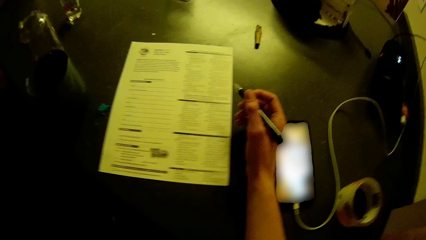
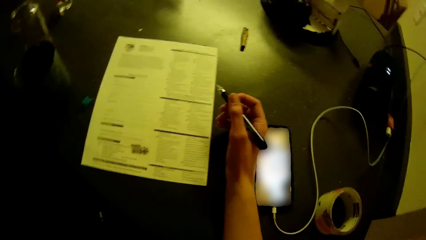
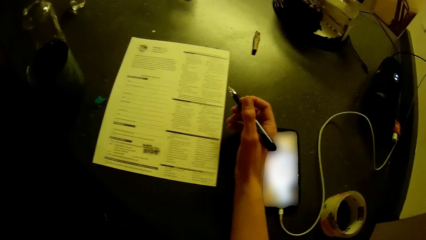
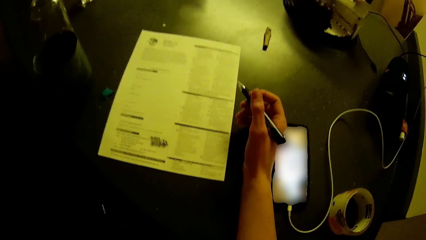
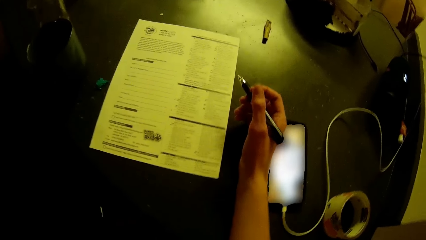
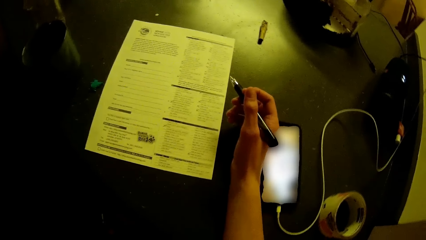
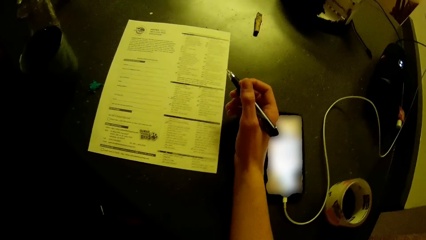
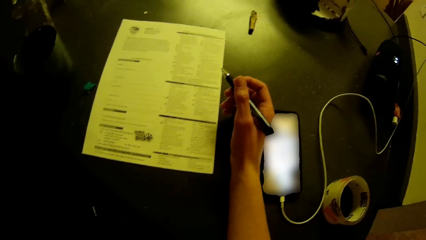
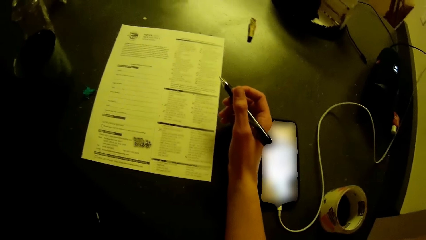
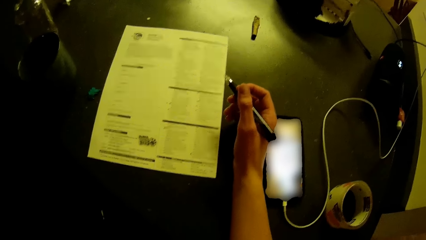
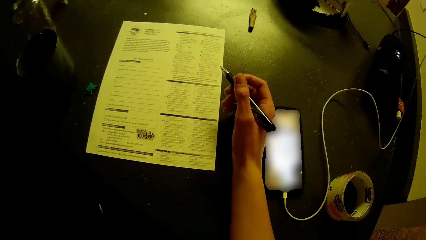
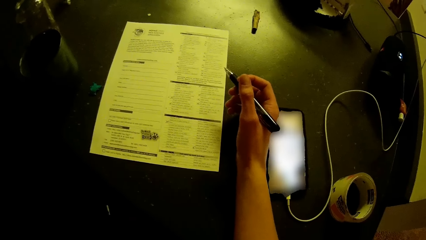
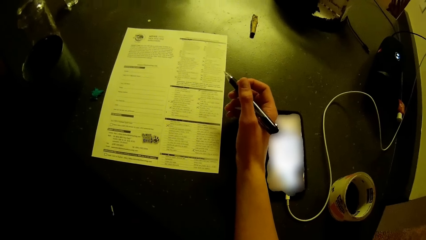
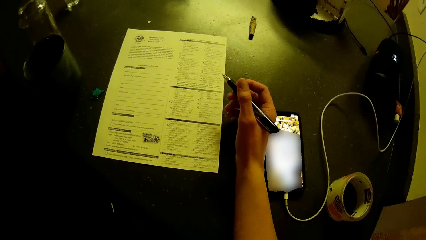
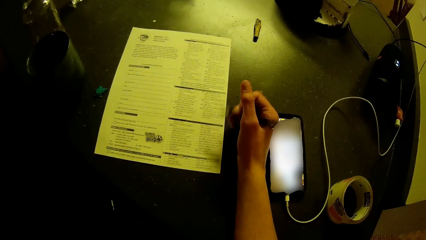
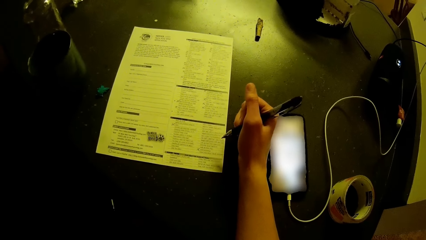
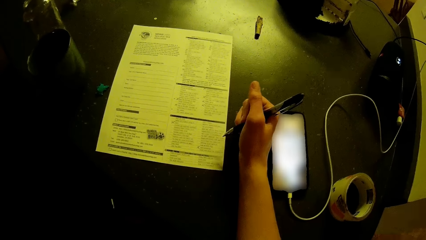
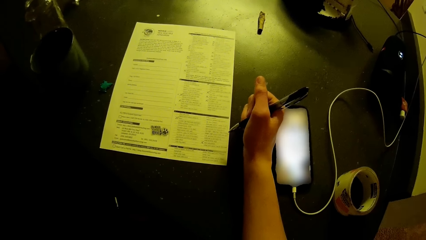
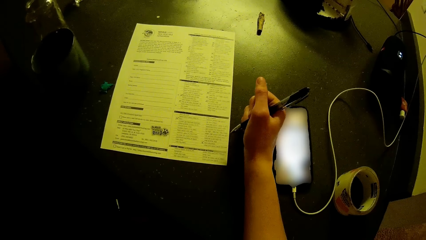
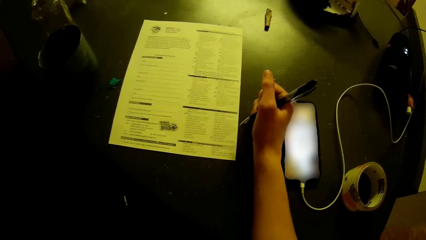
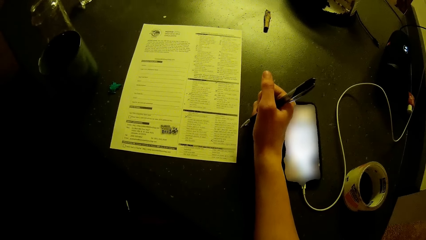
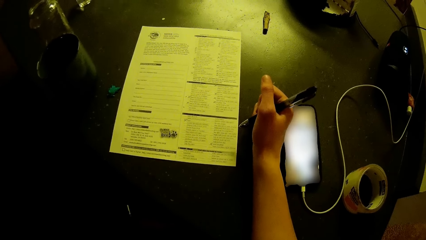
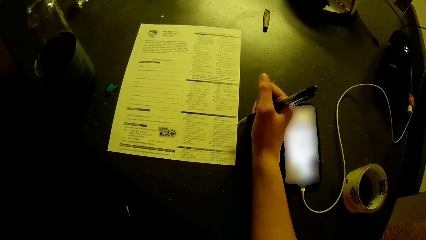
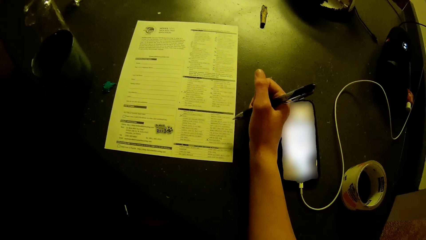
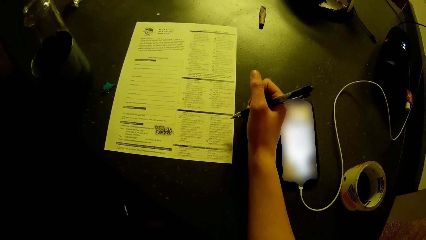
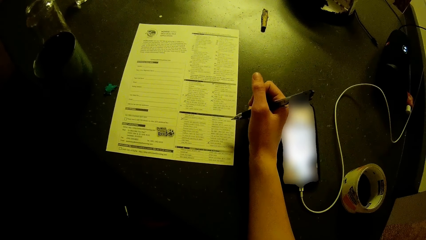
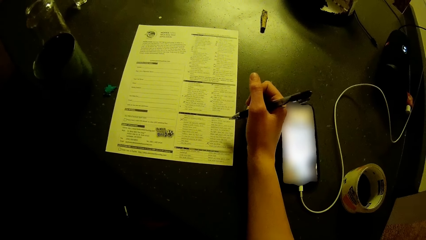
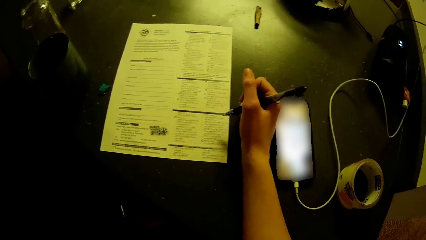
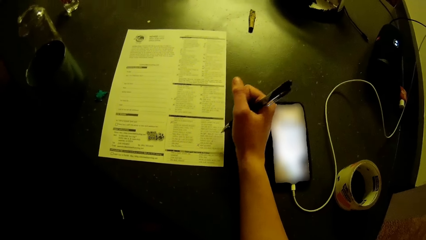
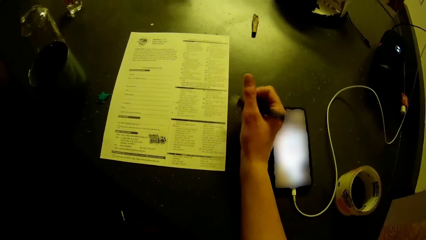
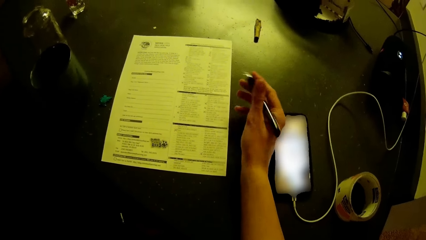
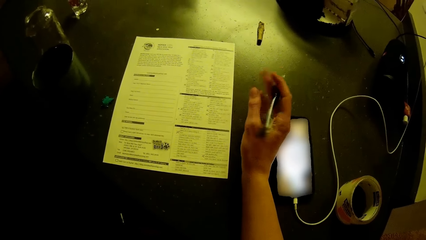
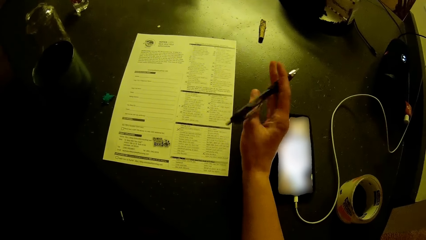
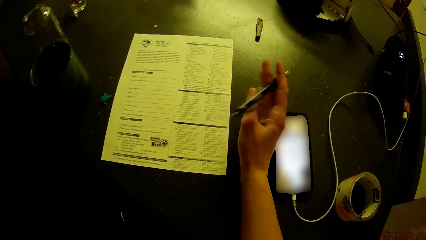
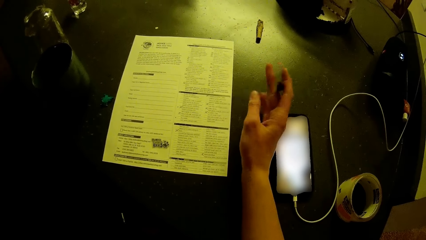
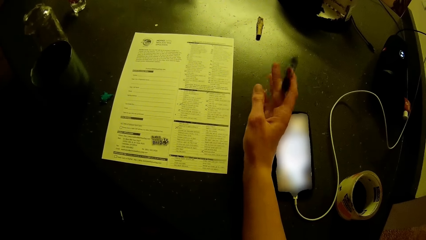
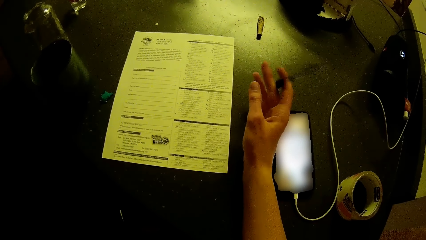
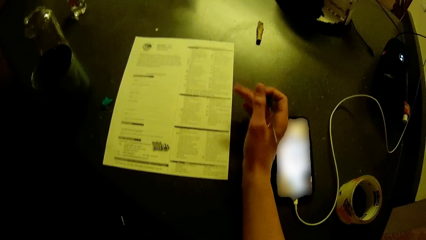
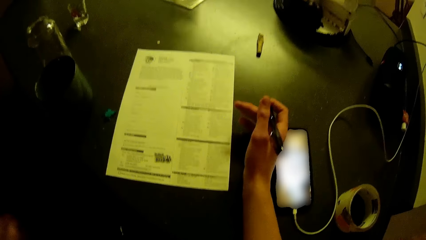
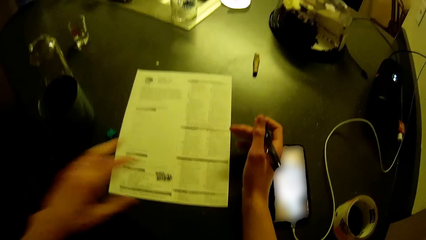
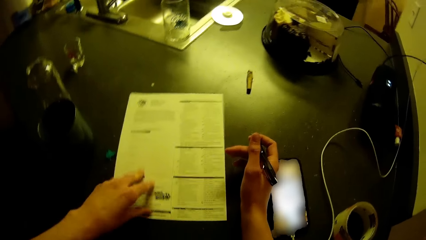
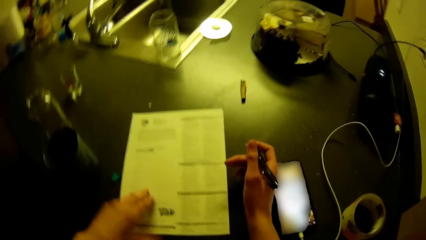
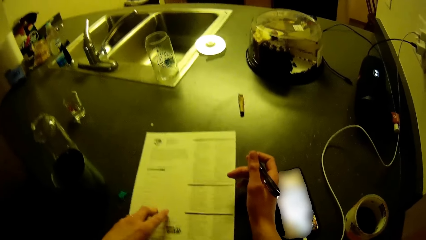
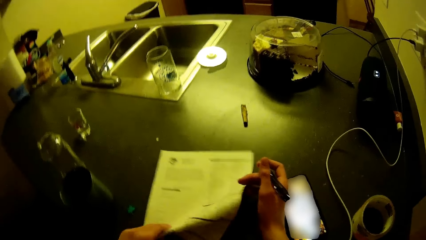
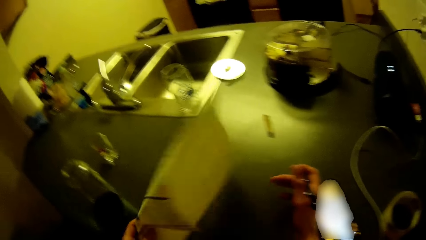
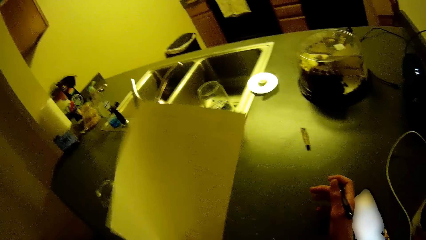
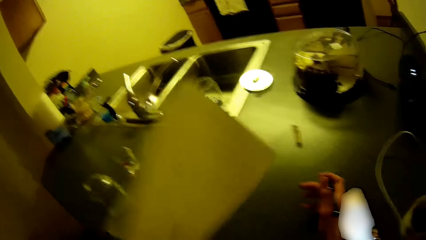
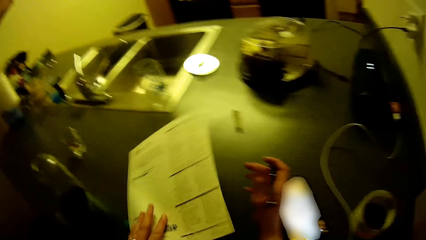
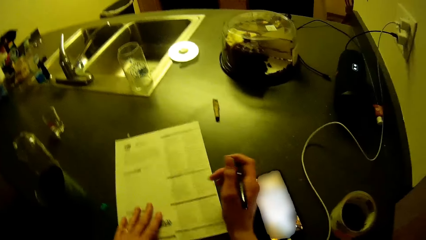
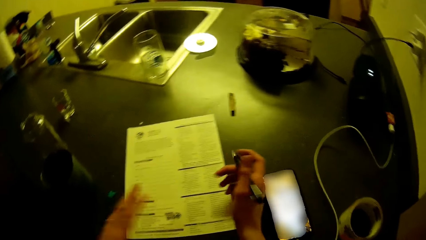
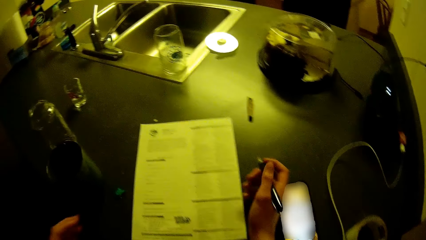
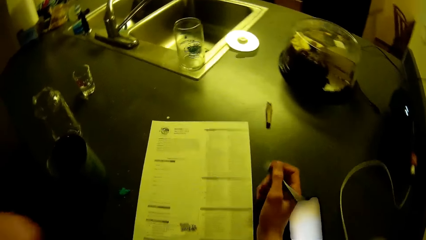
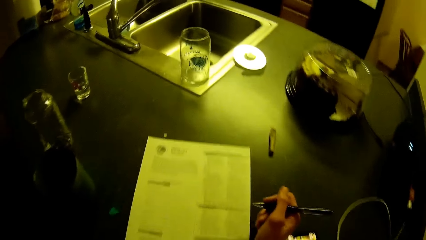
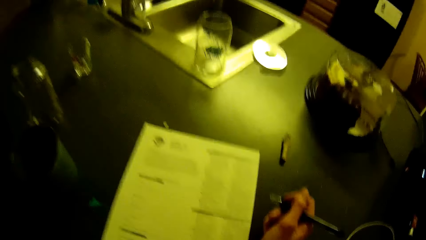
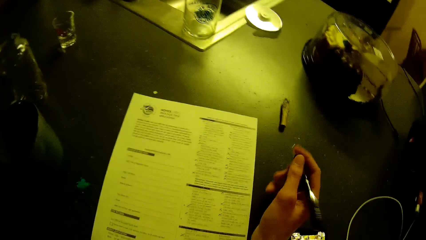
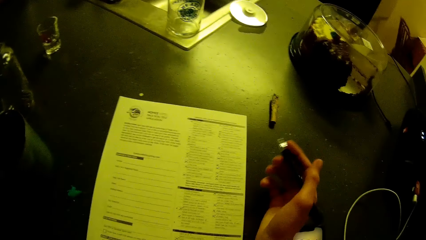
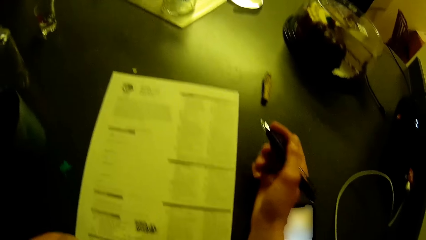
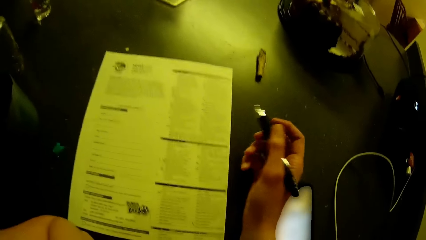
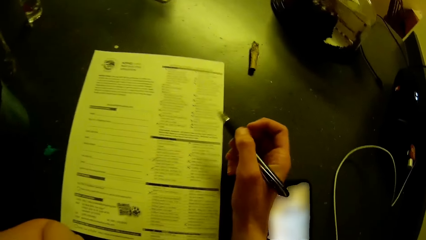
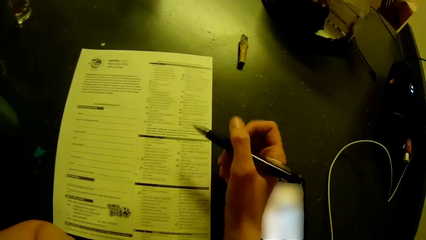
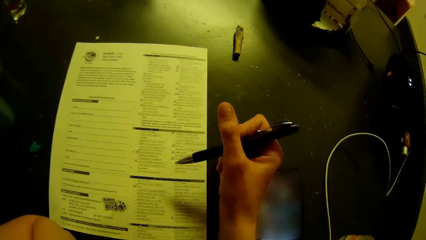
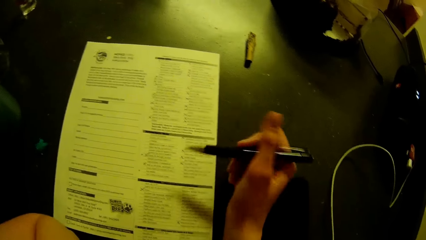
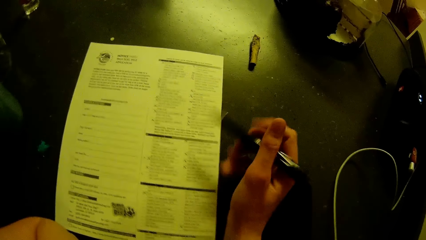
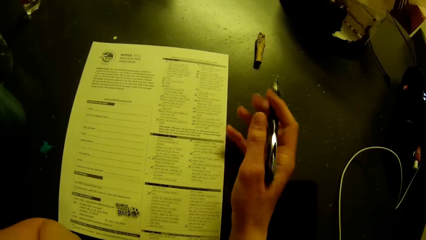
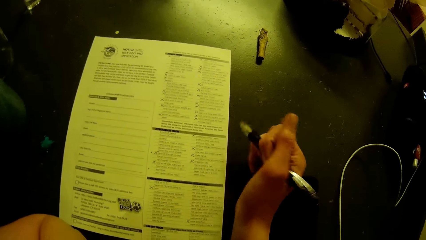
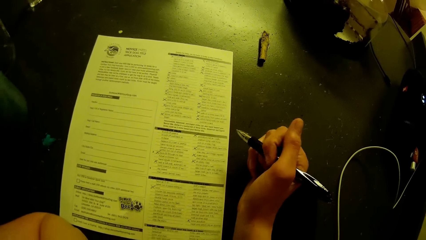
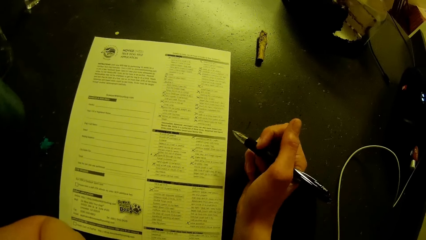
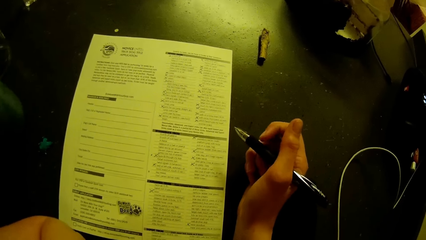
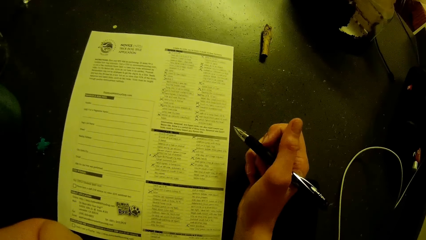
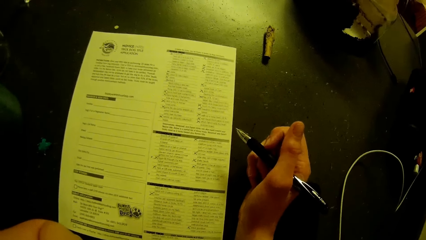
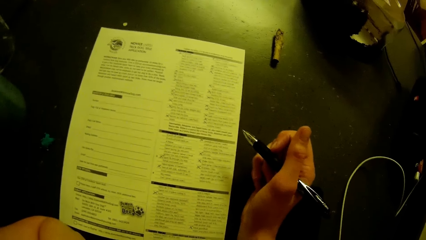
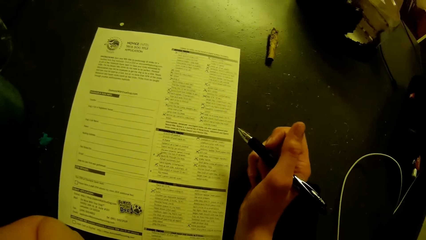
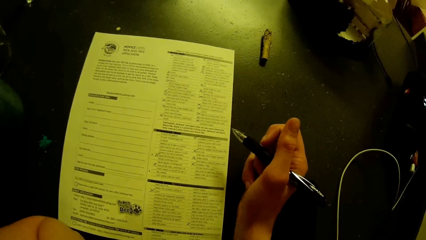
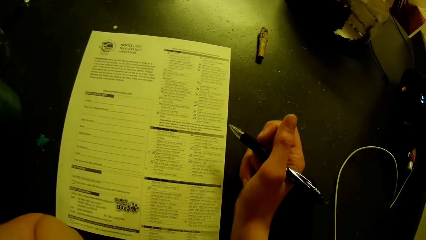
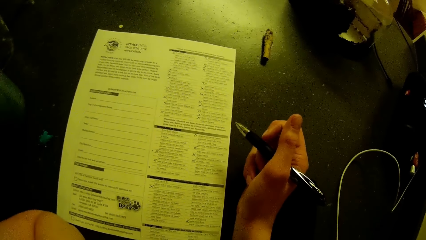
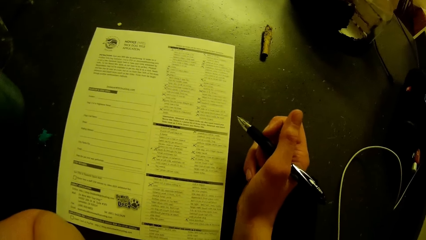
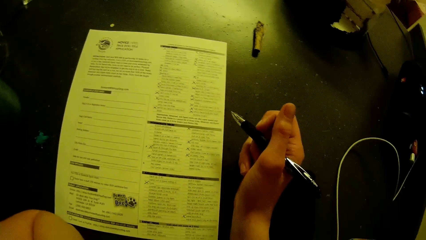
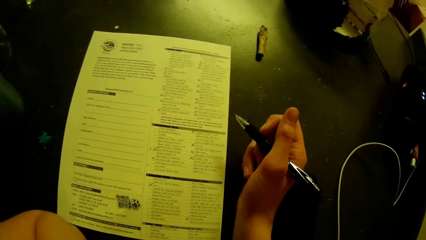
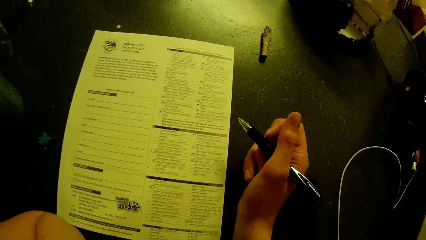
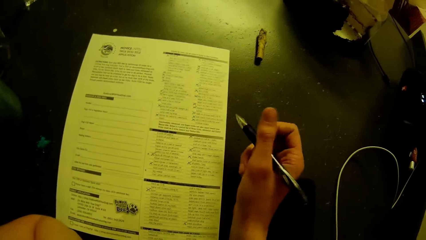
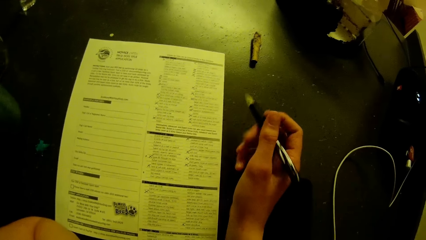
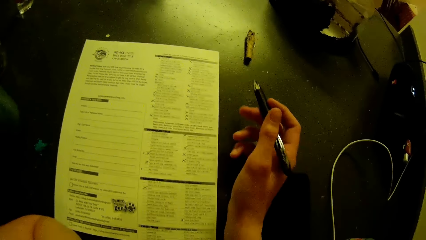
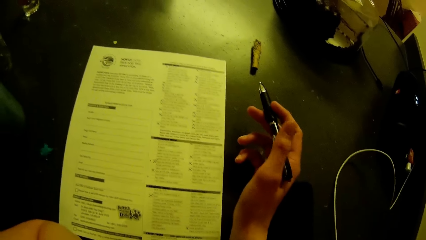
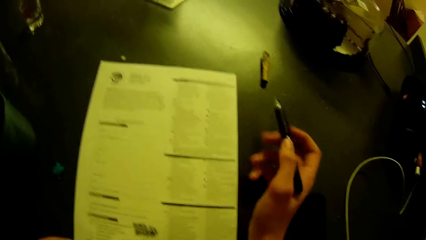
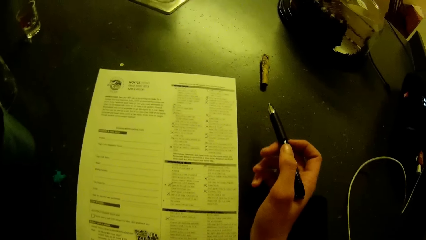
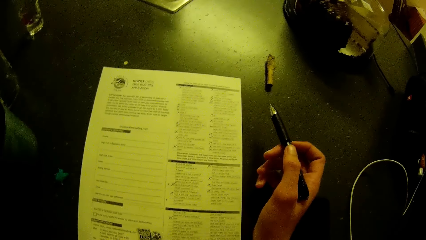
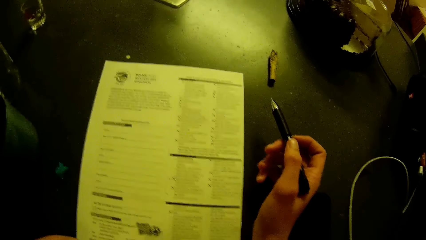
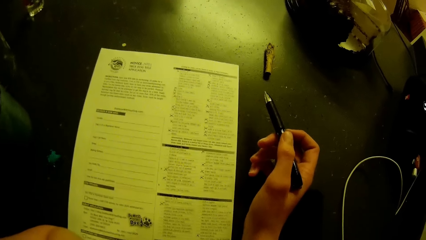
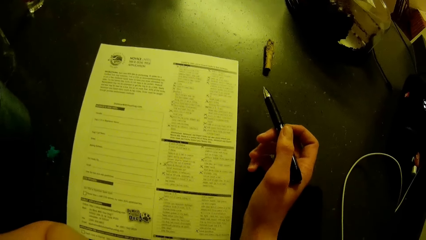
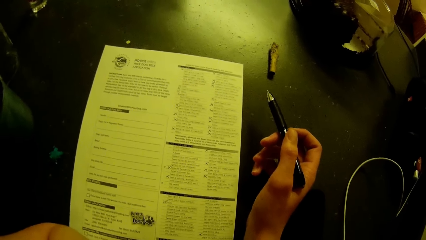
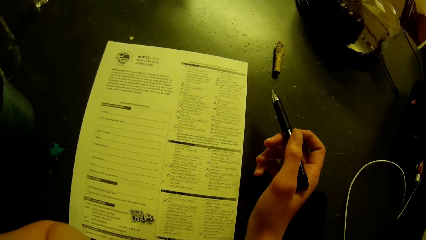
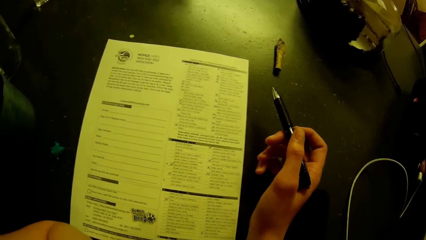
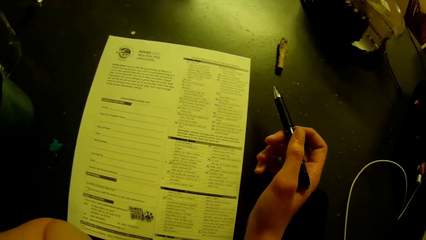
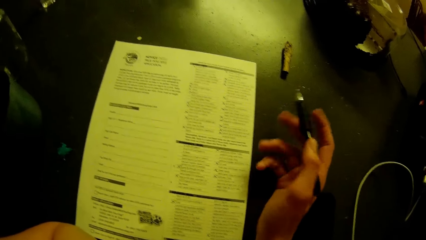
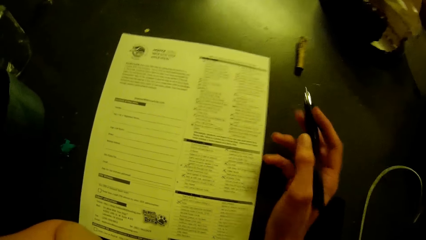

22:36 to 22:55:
The camera wearer looks at the piece of paper. He plays with the pen in his hand. He picks up the application checklist on the table with his right hand. He drops the application checklist in his left hand on the table. He picks up the paper. He plays with the pen in his right hand. He reads the form.
